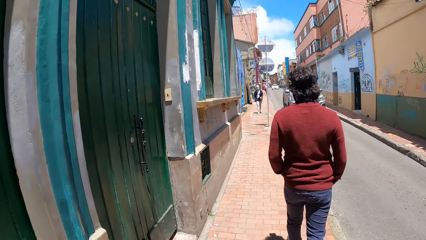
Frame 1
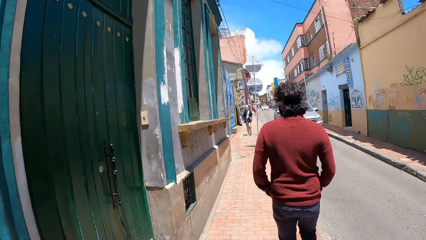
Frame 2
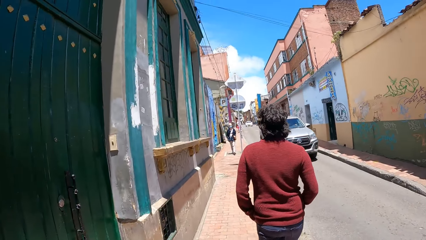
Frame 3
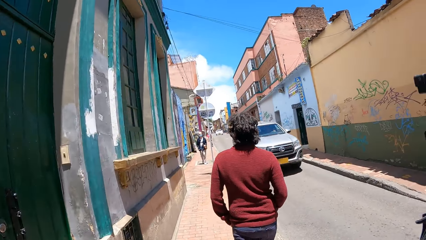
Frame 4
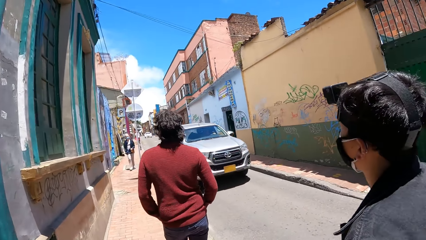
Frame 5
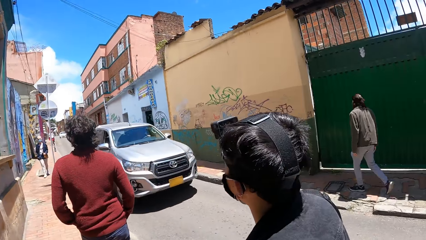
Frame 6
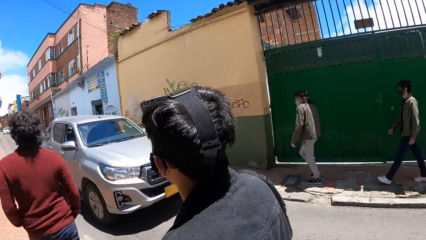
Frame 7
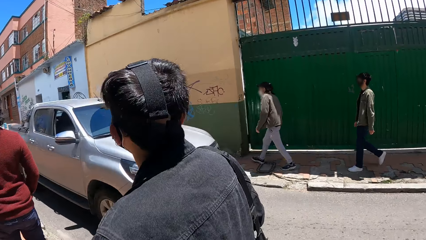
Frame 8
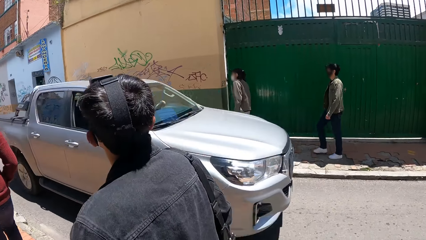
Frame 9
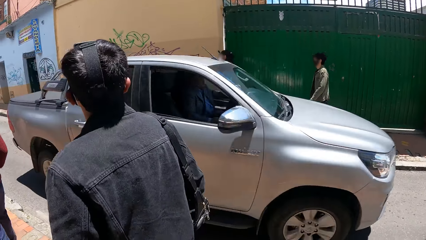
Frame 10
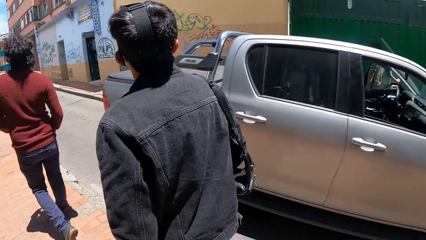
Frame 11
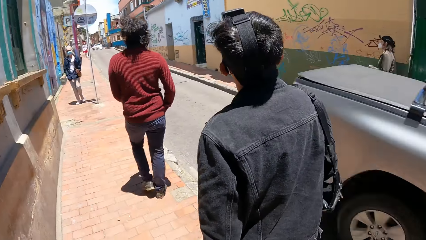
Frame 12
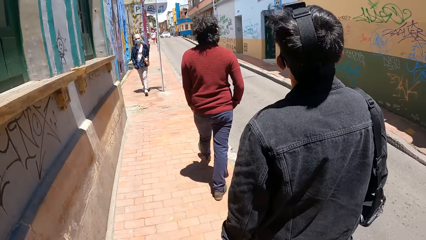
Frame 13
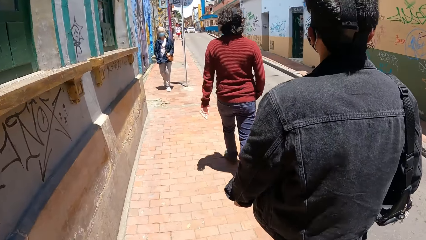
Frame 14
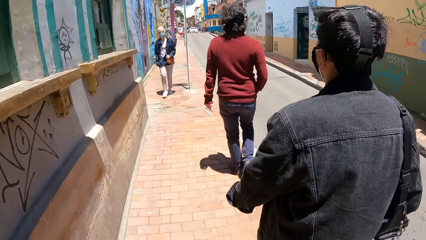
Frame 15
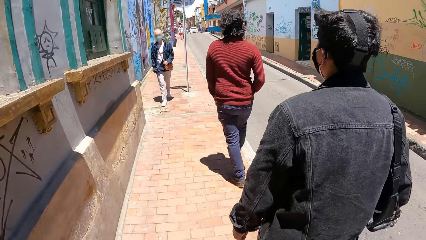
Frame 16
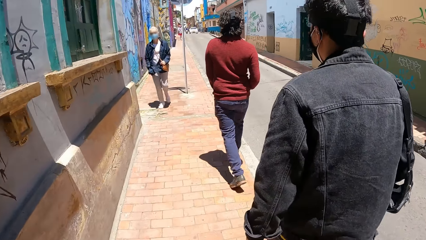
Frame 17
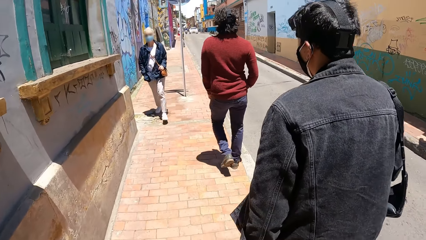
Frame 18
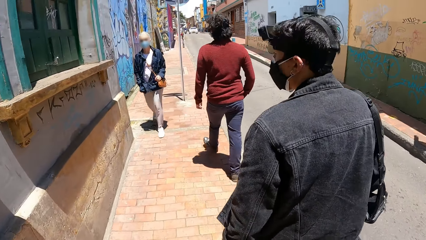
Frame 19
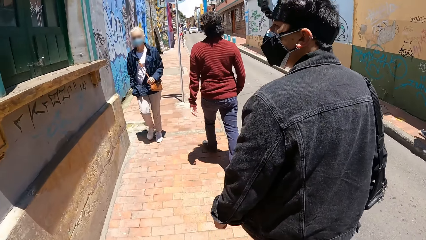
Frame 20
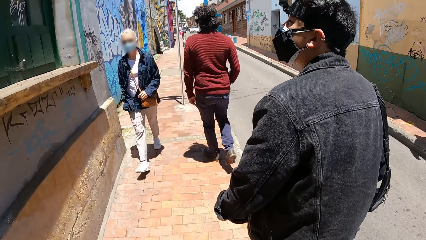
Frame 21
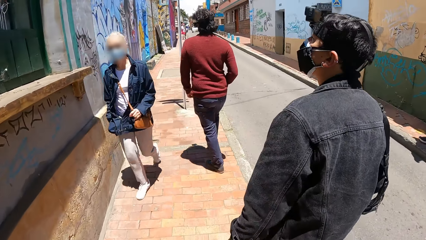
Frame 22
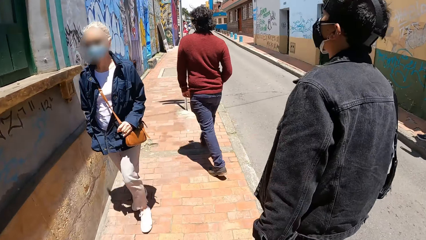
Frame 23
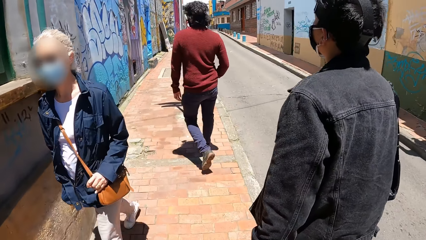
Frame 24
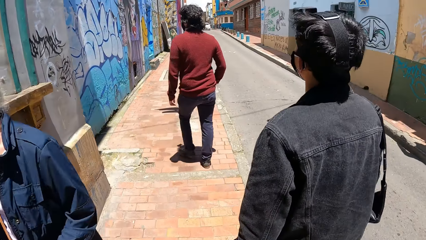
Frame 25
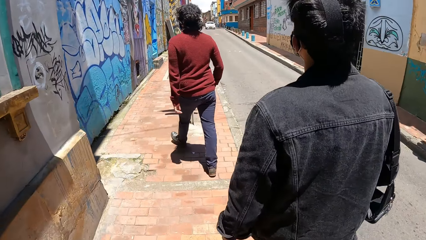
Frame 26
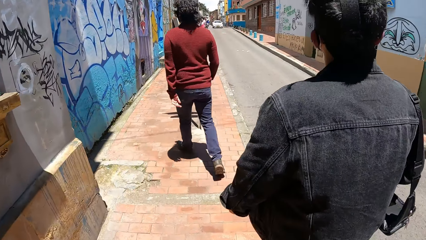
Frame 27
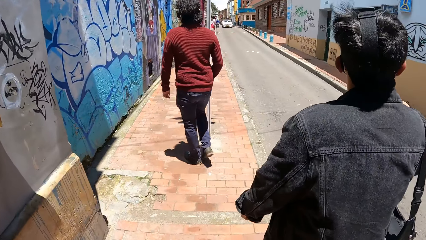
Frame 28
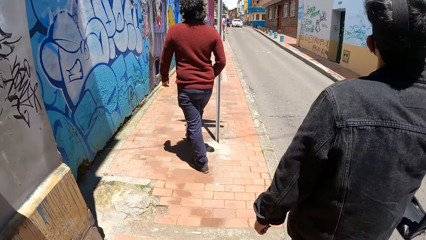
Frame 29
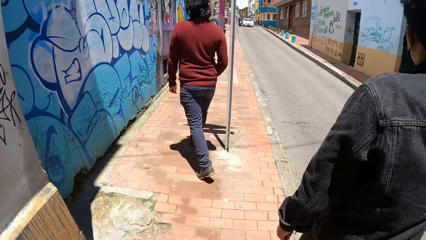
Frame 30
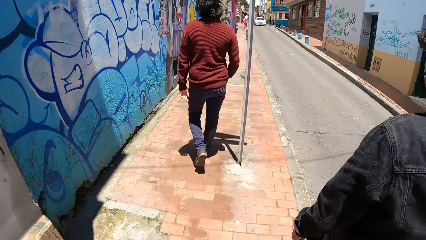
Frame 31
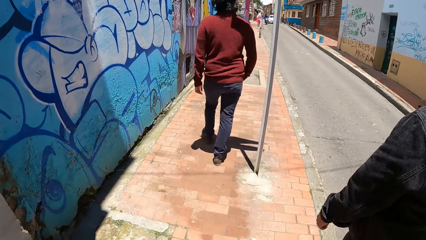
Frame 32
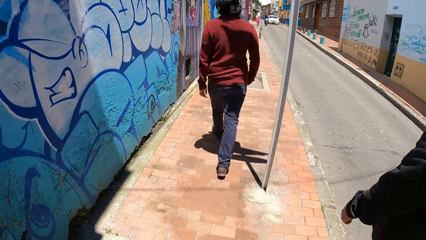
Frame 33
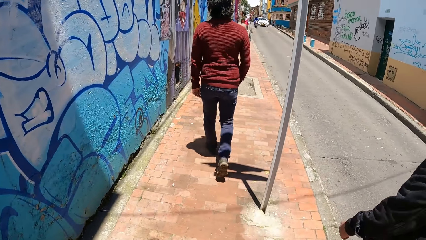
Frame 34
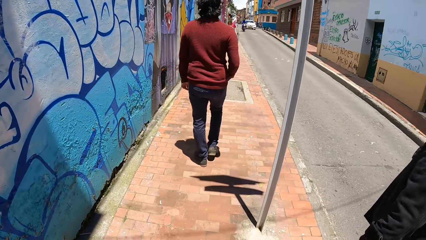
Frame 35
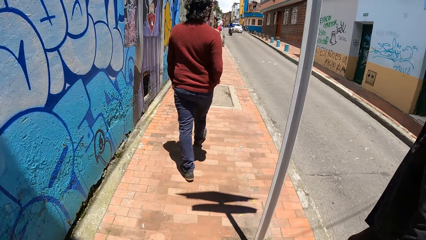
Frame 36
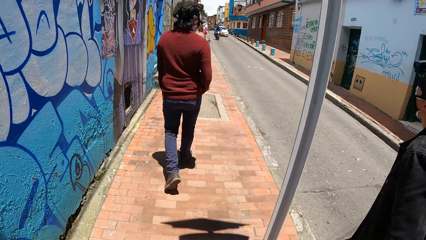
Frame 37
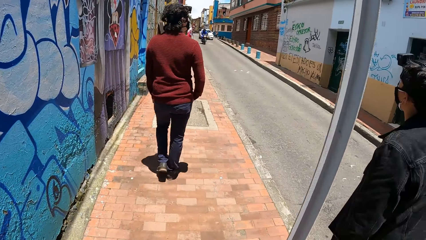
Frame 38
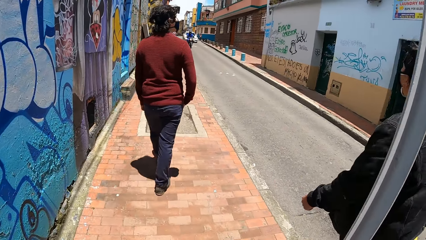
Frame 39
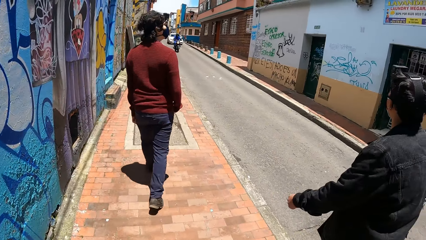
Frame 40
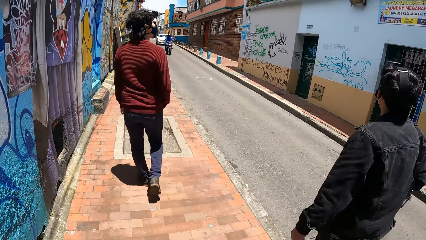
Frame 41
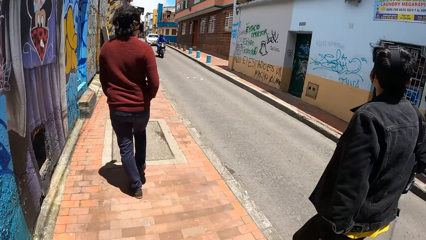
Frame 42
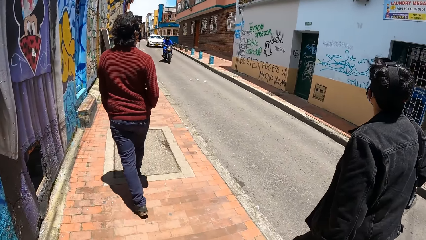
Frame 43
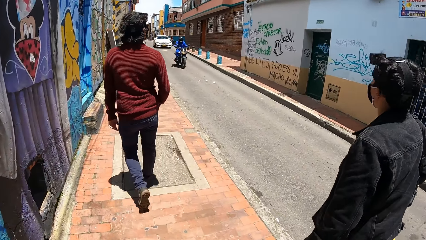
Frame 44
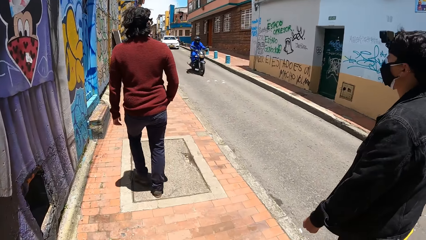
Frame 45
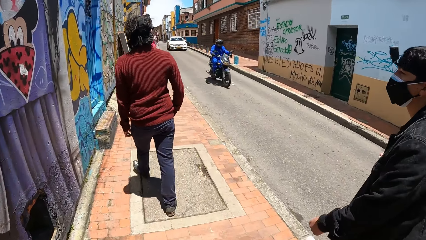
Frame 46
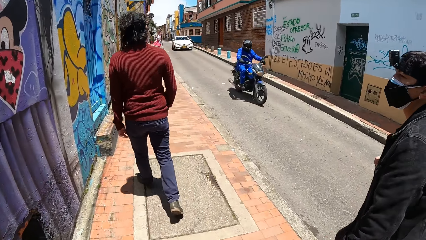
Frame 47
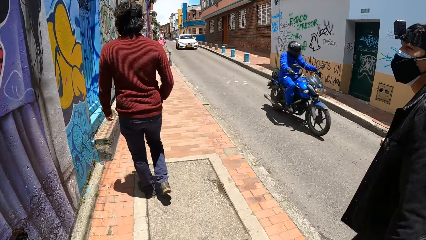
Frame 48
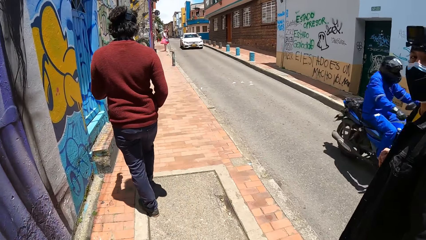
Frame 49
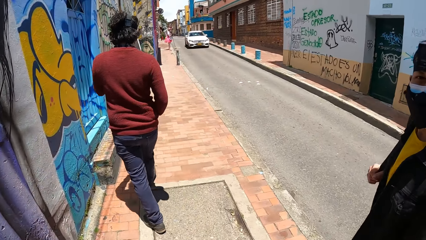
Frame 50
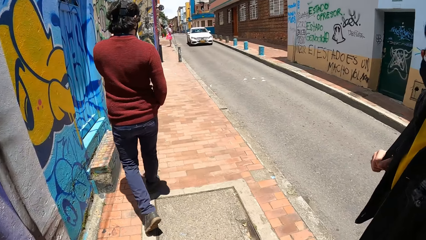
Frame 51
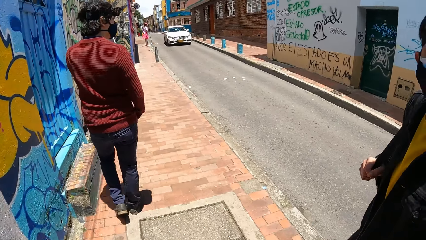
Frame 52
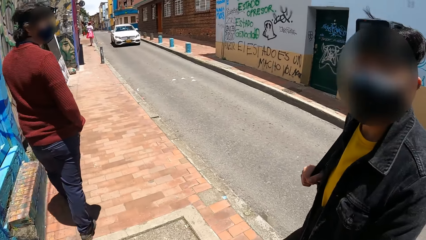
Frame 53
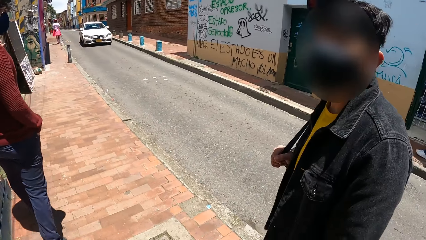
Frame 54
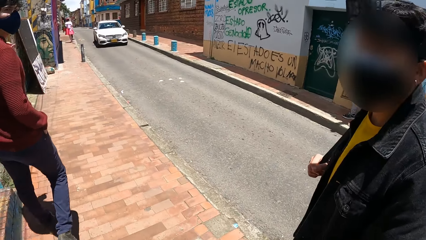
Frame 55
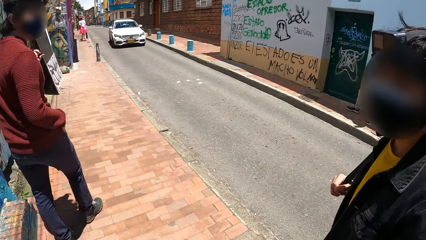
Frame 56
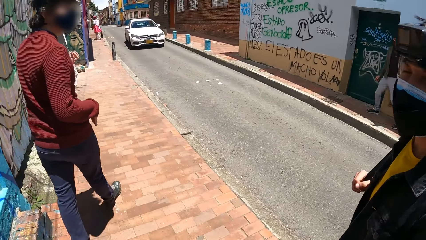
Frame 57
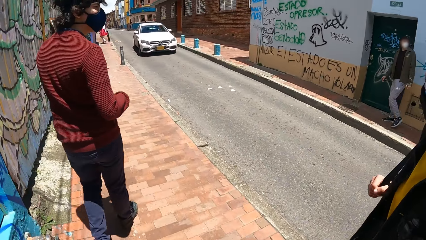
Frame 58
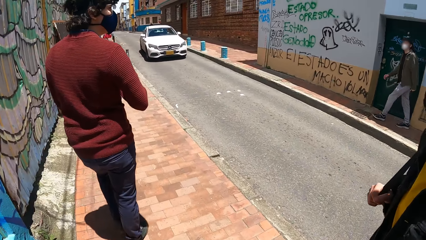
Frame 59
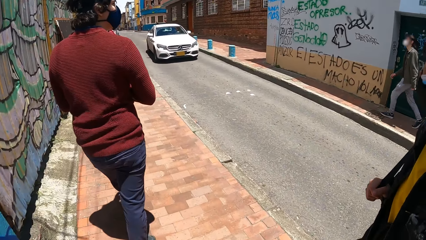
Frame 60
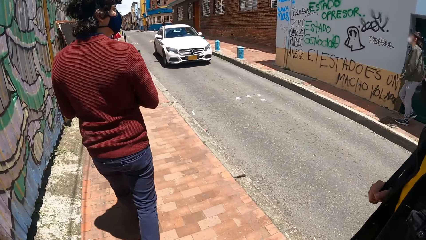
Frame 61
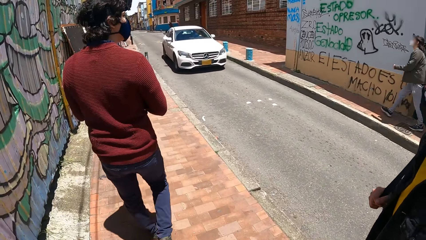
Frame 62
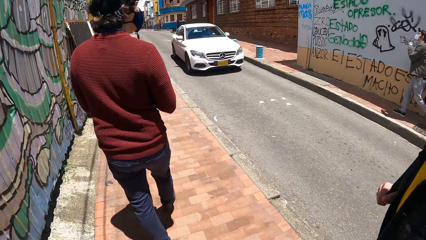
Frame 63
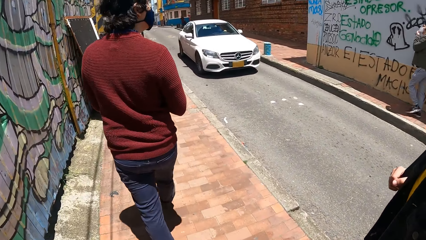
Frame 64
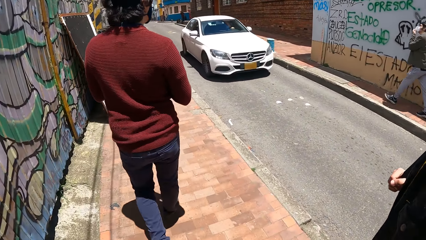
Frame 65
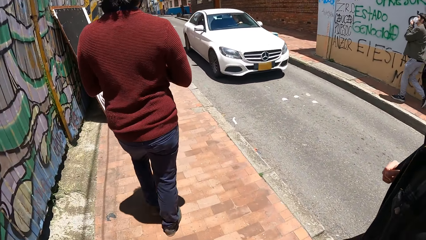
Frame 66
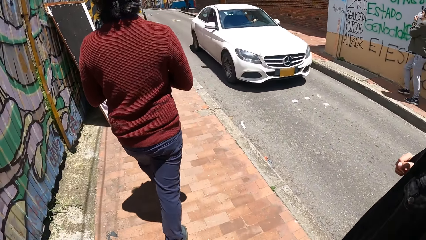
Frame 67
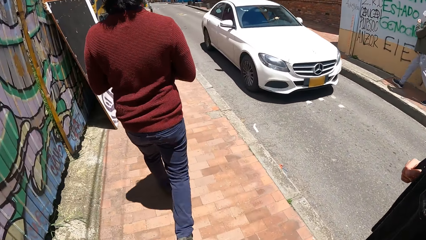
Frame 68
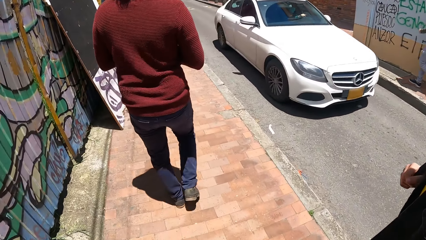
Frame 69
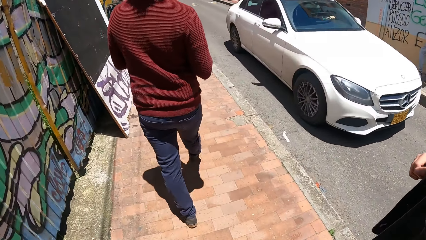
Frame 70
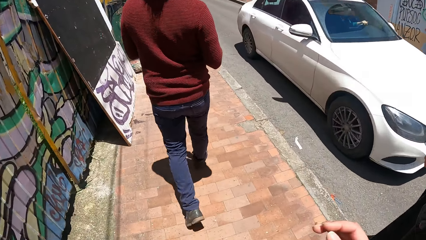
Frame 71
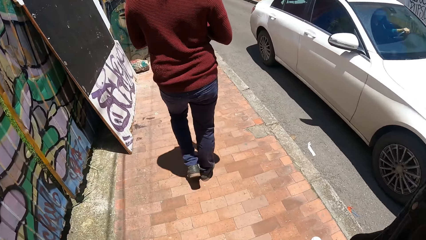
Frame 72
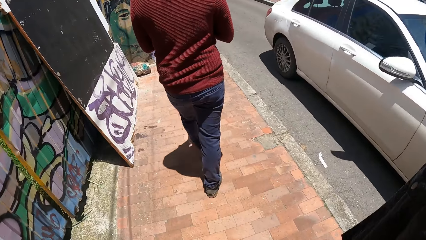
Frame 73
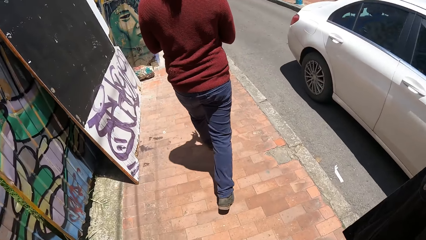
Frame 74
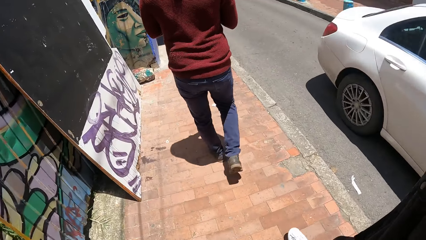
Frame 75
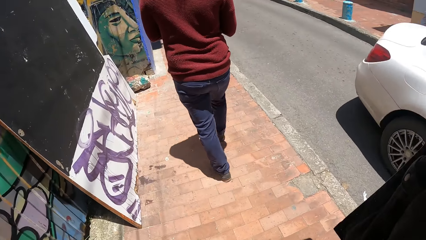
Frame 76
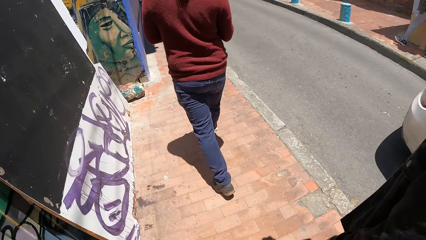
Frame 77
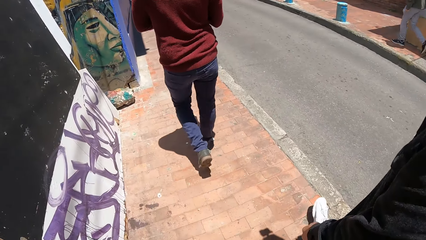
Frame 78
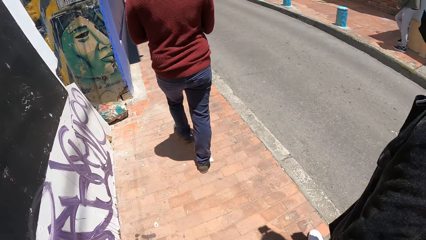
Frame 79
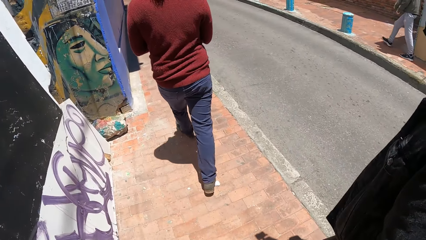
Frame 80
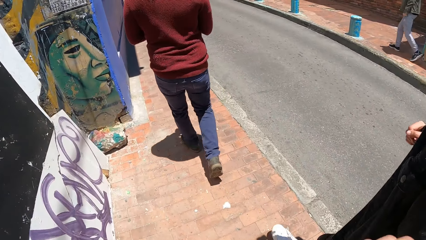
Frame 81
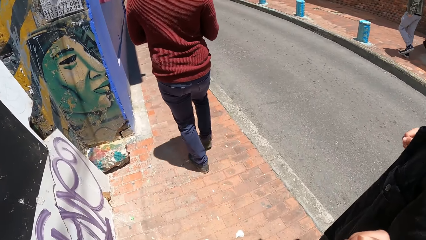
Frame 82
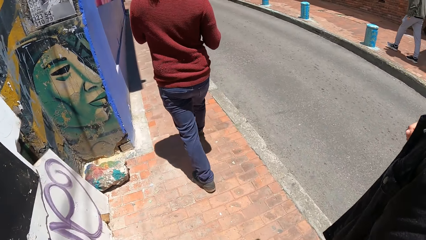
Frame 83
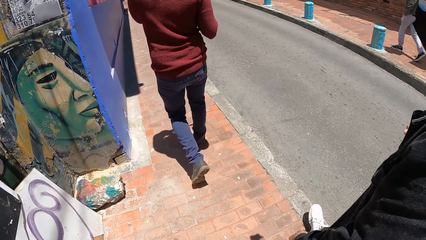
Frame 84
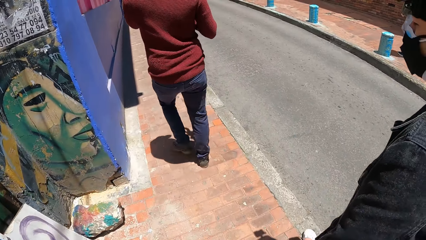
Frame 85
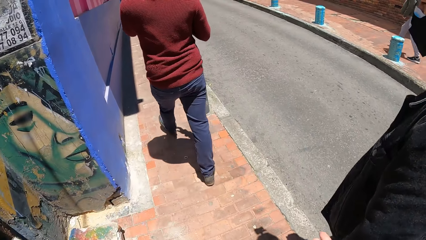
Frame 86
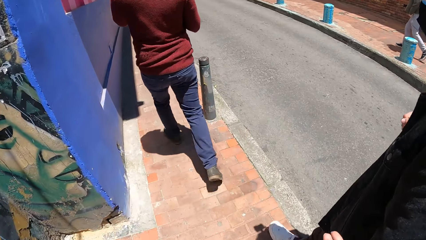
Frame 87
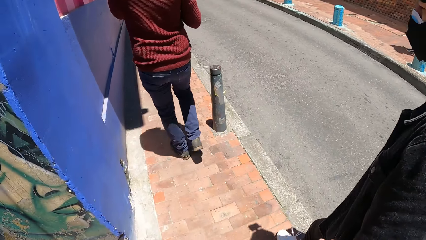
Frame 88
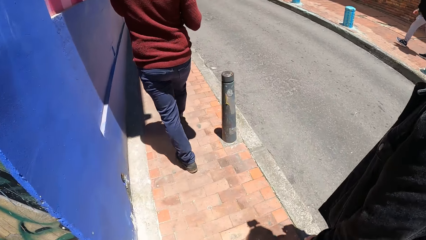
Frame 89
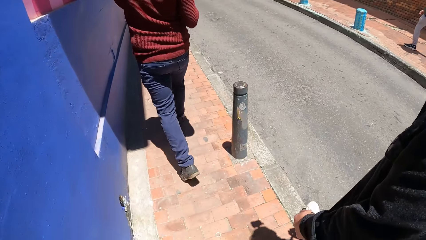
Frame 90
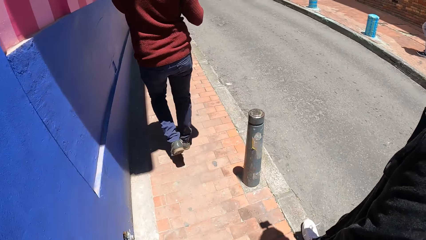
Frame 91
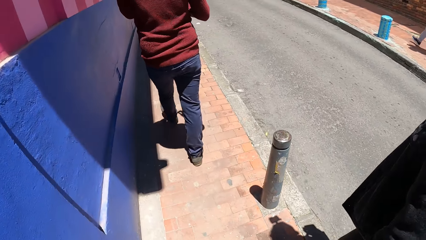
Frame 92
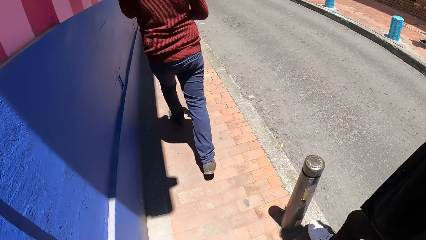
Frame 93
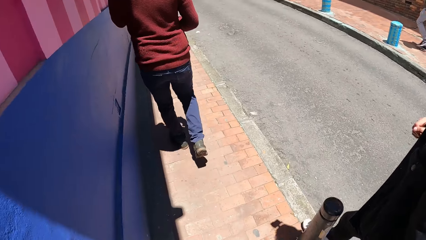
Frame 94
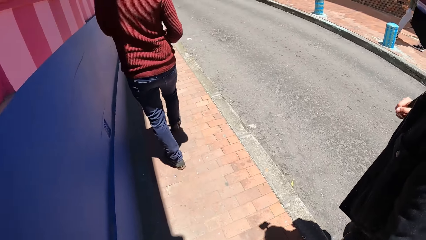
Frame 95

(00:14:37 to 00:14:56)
A silver truck drives past the camera wearer. They walk past a woman. A blue motorcycle rides past them. A white car drives past them.
